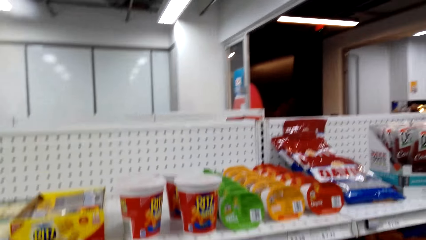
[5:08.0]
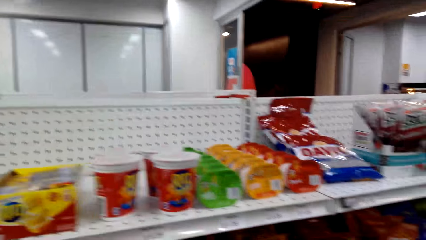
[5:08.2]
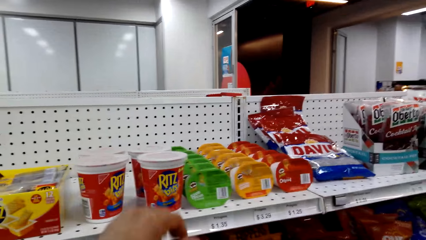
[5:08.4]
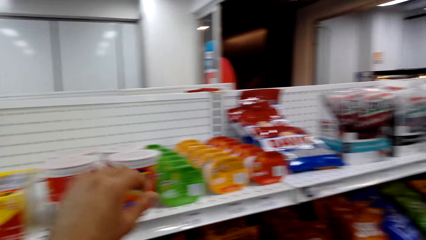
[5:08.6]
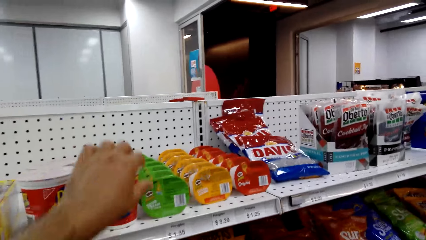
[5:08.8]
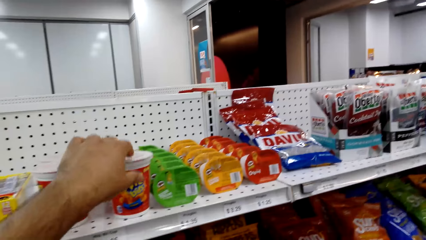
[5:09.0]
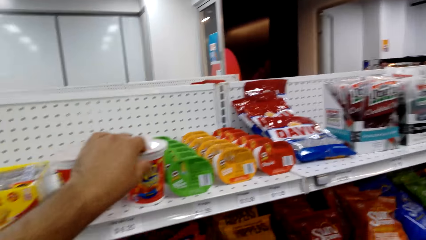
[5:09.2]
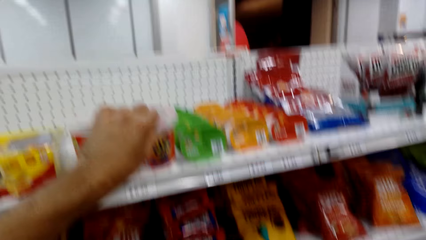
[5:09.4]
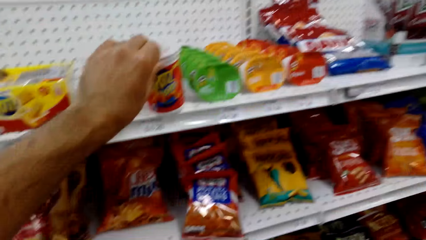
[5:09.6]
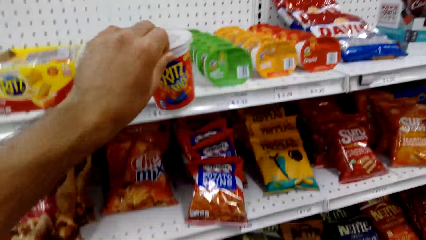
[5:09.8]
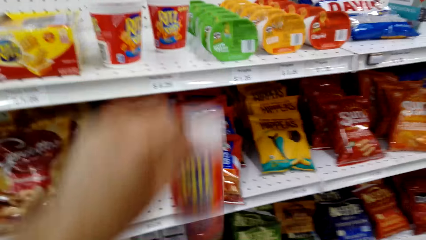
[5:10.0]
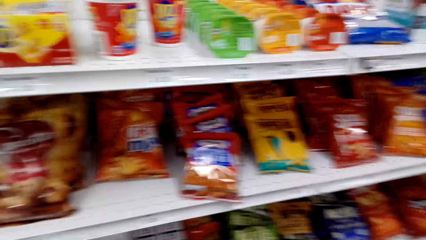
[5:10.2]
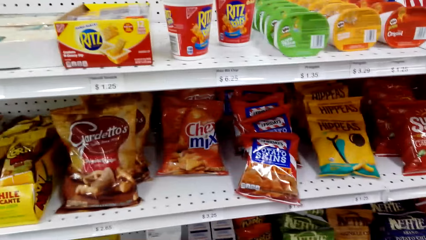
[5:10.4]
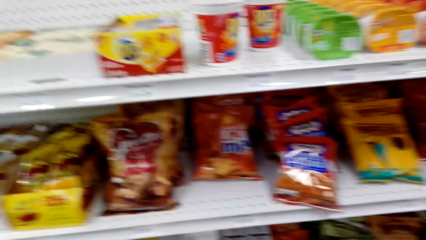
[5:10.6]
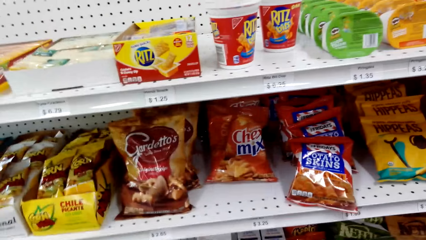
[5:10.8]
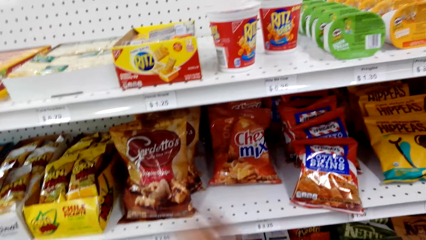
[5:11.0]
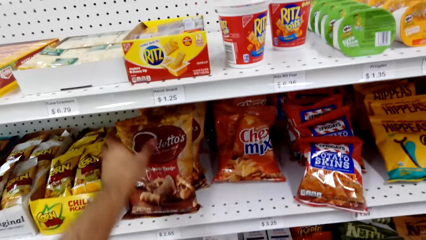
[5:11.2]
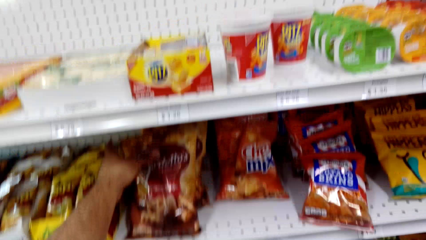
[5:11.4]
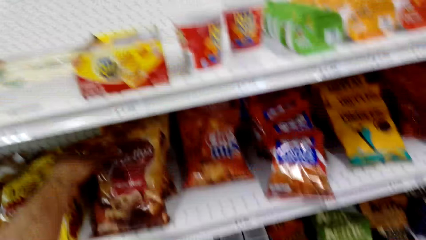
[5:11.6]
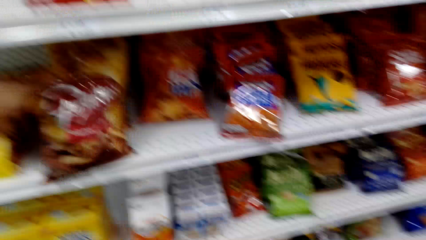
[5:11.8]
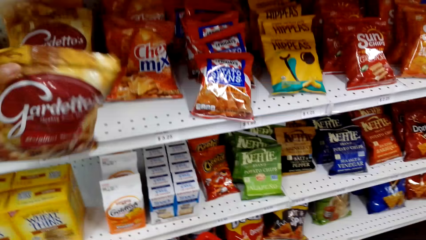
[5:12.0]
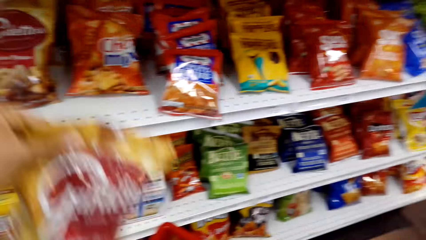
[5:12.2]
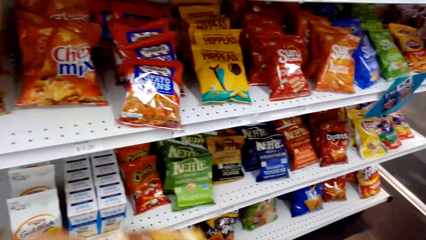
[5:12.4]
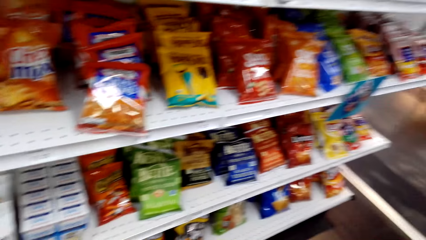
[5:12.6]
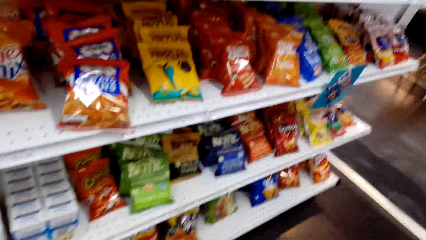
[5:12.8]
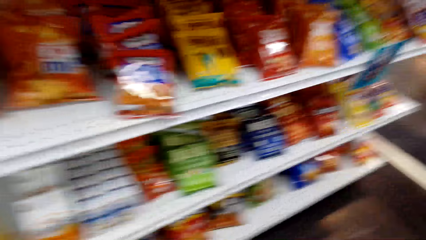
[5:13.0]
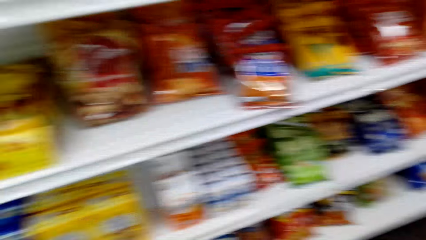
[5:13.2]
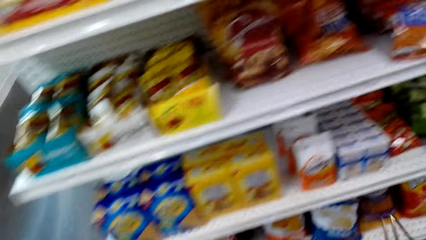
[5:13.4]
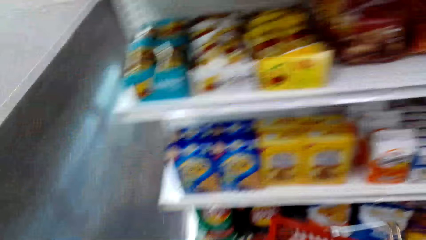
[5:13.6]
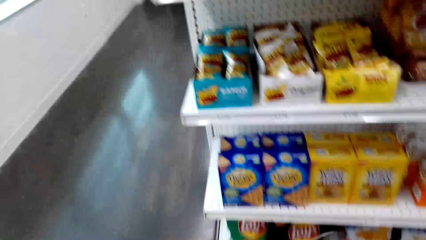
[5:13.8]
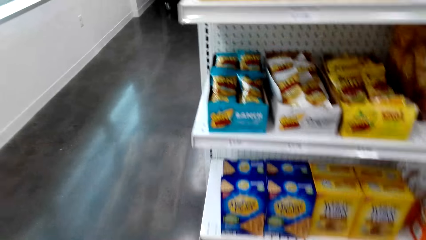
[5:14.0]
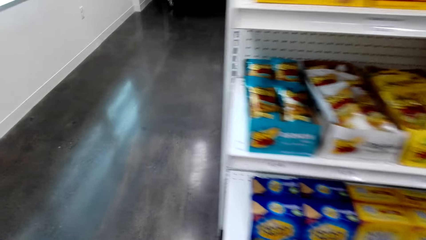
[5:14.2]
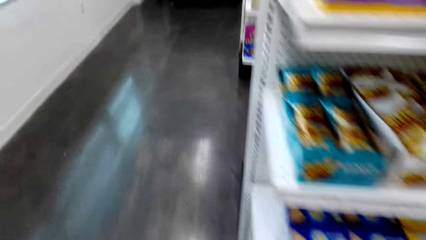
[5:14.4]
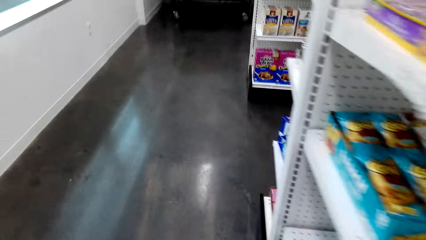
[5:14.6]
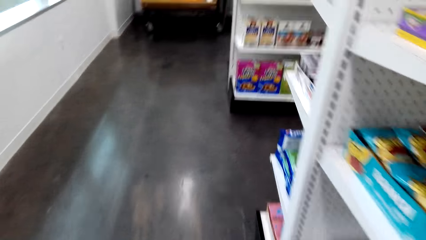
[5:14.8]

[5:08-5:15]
The camera wearer picks a tin of Ritz Bits from the shelf. They pick a packet of Gerdettos from the shelf.

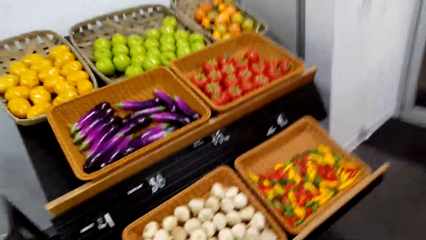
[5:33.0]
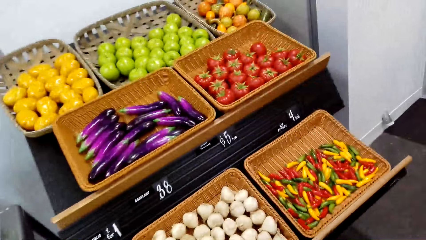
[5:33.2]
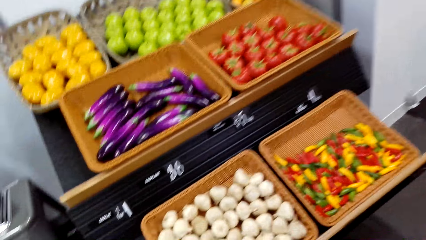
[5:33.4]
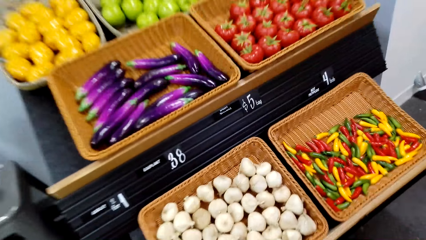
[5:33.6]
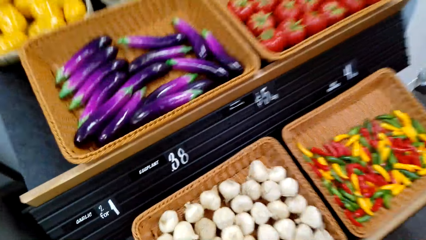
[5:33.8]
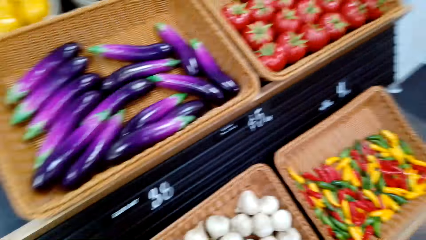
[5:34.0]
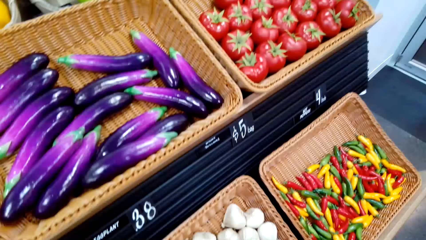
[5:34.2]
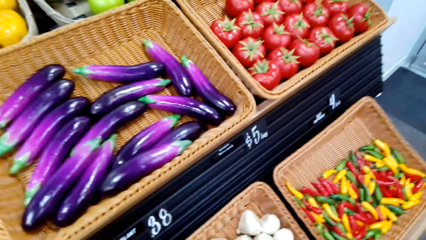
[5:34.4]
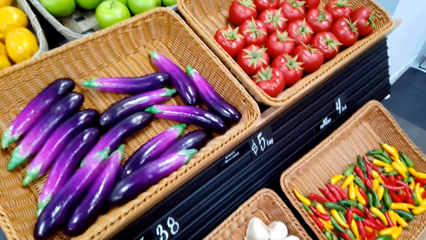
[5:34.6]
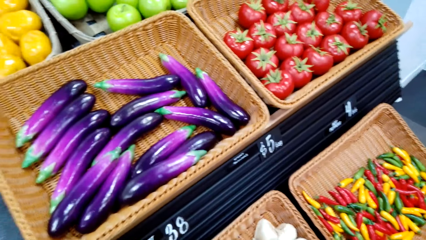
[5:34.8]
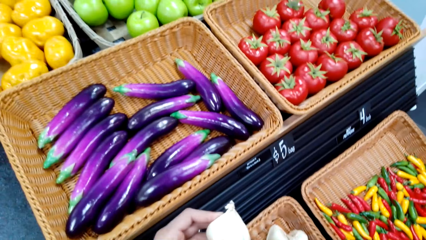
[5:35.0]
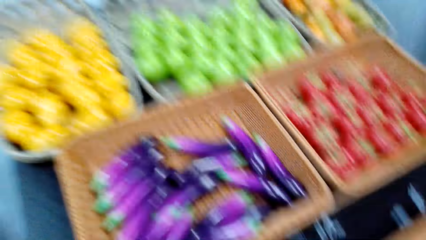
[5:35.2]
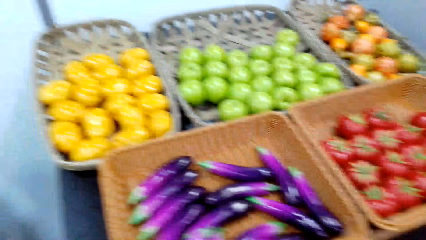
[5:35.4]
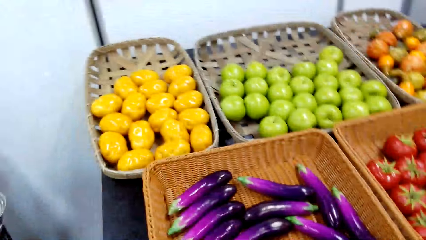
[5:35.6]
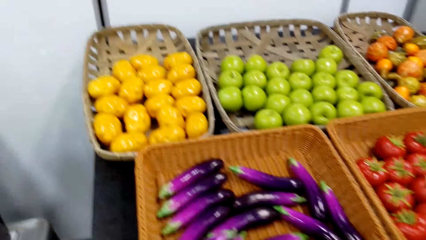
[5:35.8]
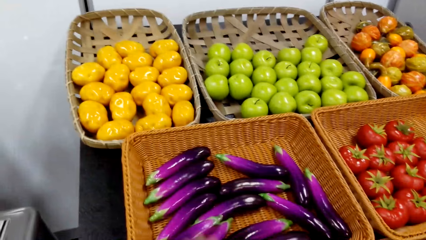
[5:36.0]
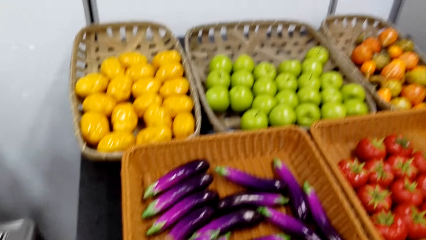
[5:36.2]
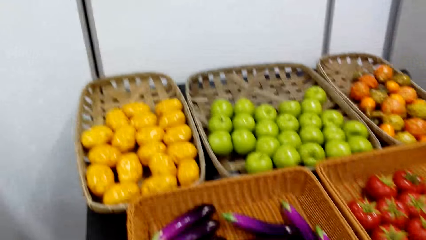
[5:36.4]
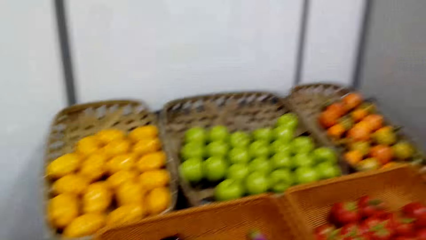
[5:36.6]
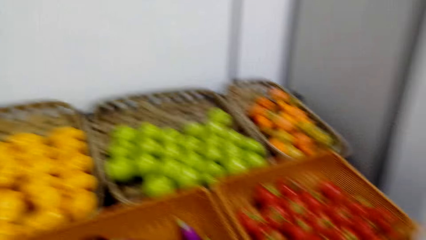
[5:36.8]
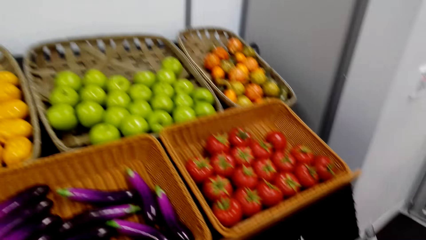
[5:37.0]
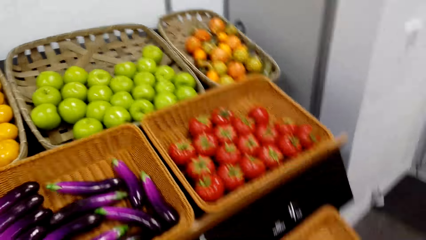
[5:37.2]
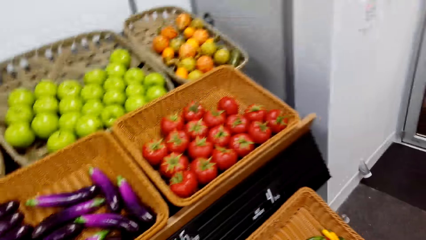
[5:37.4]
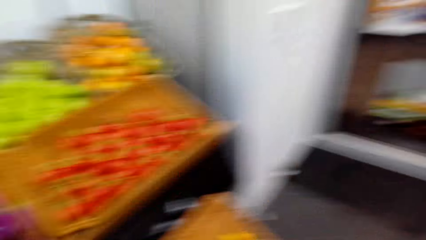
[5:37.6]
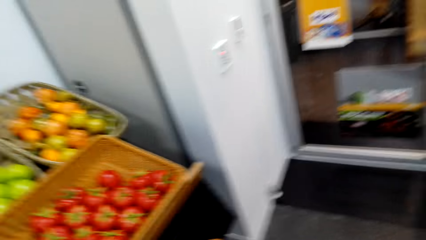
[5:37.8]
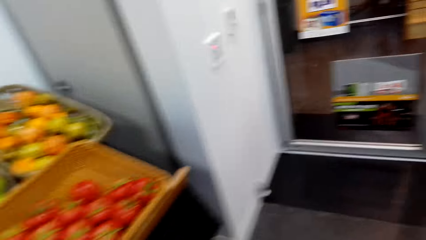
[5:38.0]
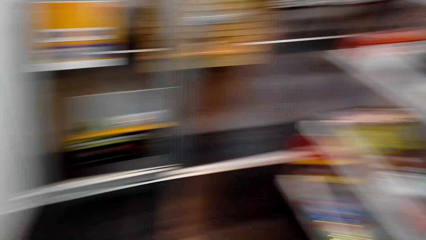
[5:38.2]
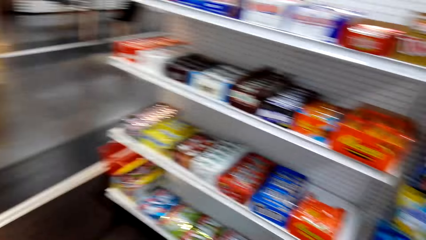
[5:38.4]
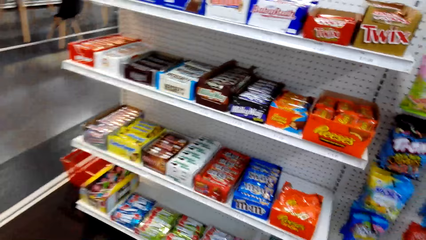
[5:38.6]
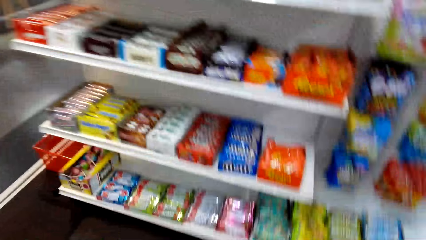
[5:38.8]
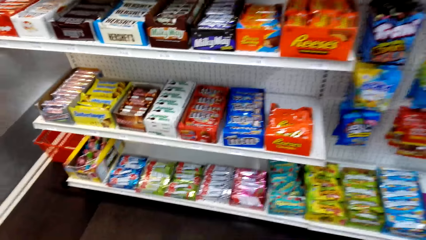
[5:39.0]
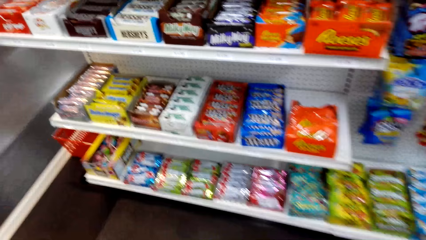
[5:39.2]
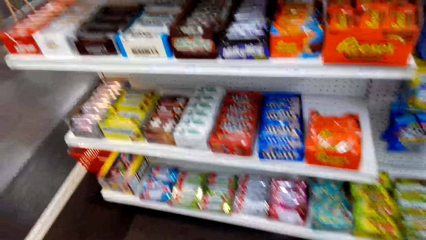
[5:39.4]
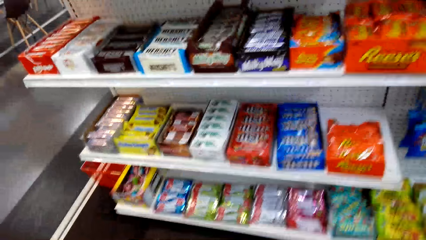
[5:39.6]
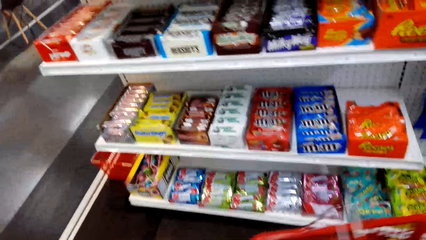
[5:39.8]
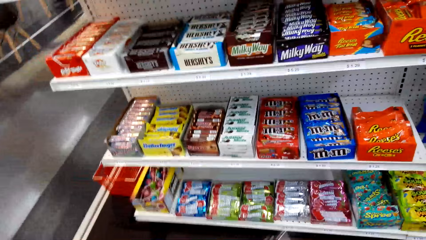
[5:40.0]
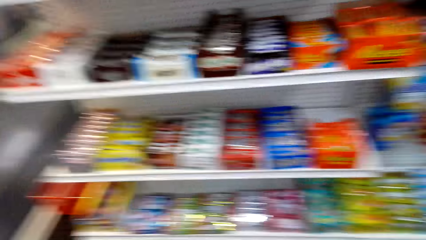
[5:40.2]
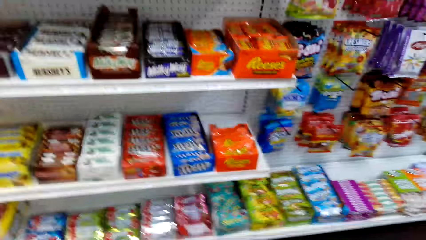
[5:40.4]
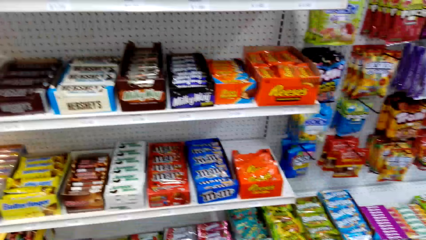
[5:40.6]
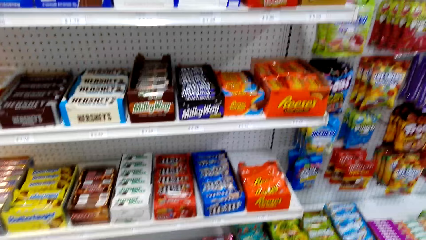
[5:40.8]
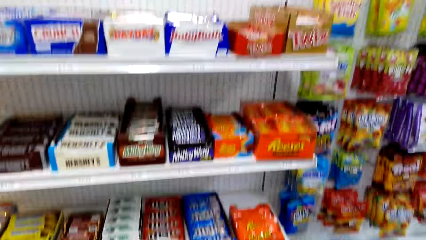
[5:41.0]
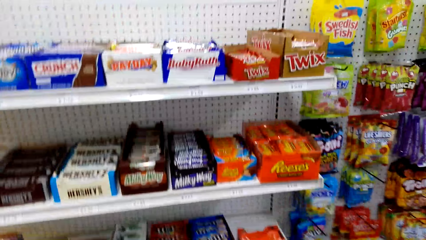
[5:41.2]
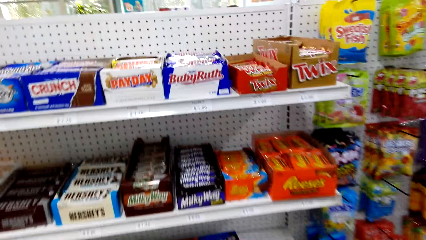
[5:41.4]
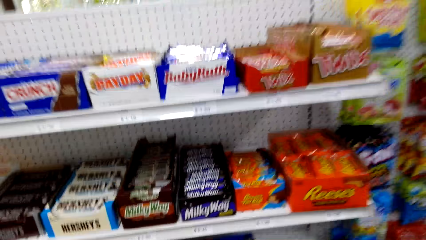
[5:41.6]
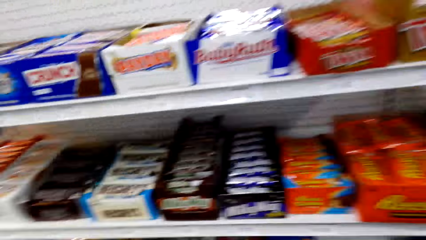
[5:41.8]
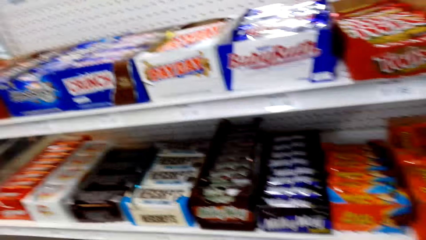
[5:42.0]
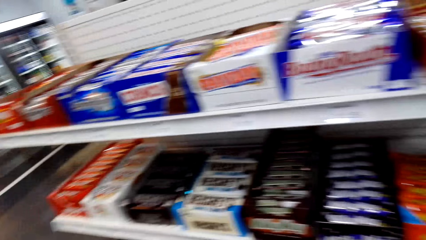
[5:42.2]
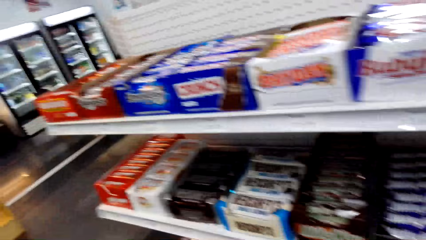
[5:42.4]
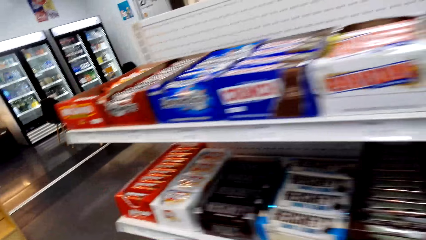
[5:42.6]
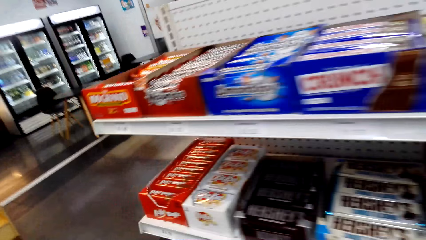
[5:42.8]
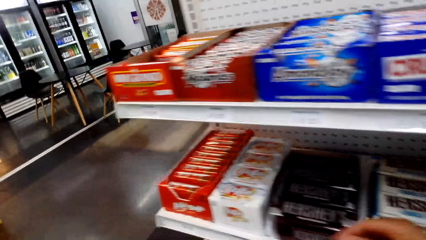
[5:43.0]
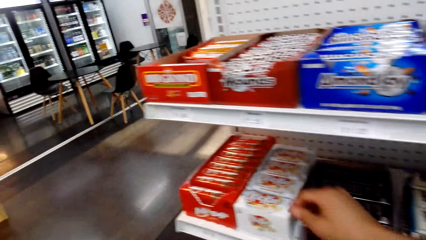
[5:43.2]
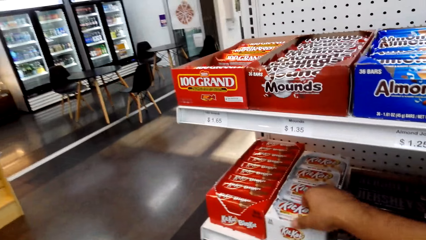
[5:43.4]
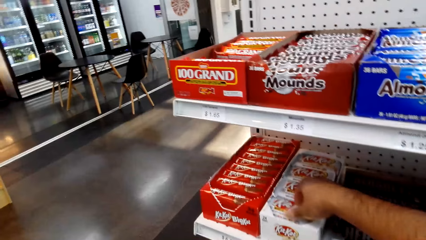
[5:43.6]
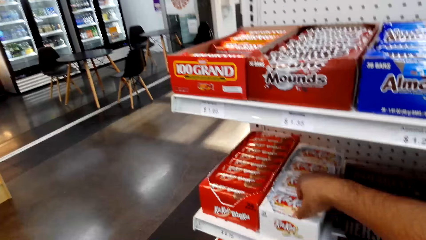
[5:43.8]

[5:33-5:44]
The camera wearer picks a garlic.
